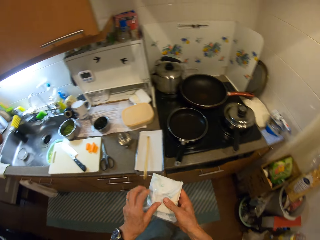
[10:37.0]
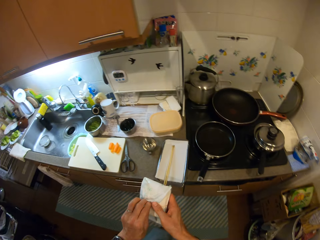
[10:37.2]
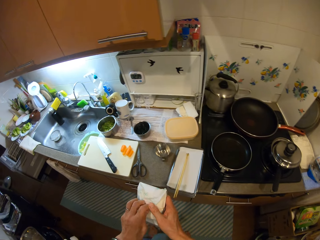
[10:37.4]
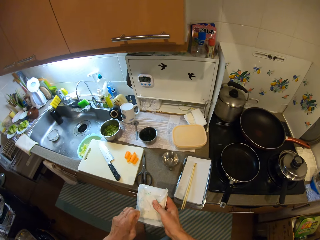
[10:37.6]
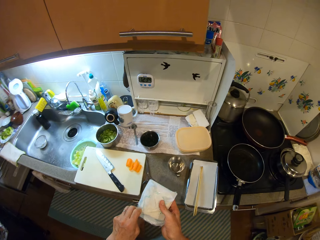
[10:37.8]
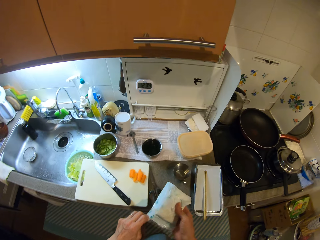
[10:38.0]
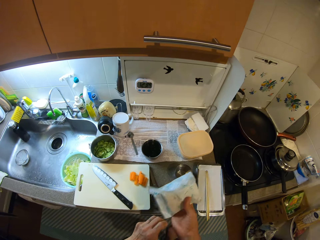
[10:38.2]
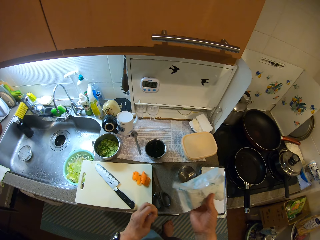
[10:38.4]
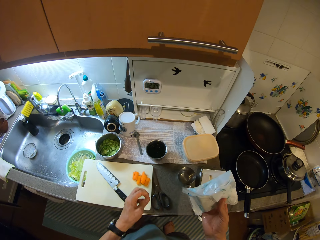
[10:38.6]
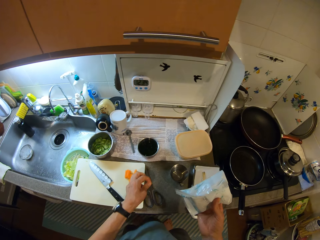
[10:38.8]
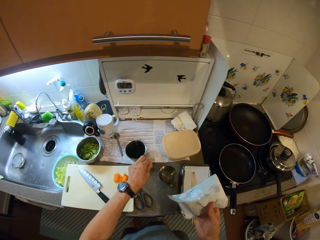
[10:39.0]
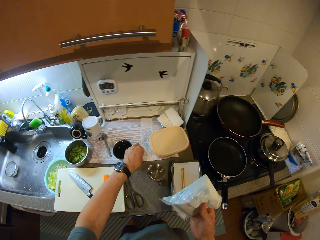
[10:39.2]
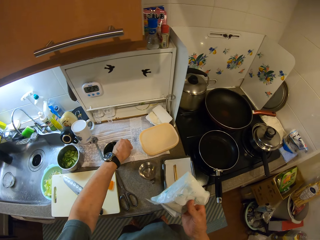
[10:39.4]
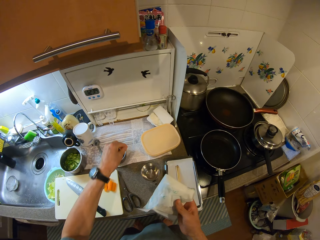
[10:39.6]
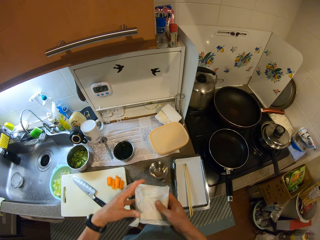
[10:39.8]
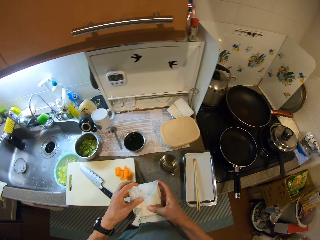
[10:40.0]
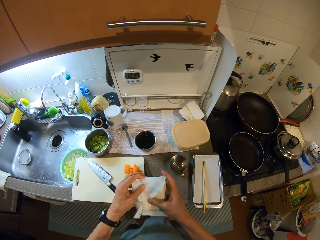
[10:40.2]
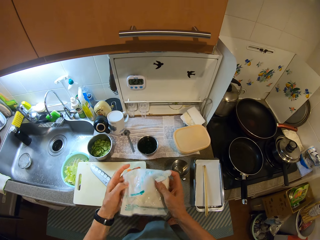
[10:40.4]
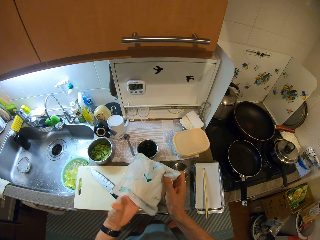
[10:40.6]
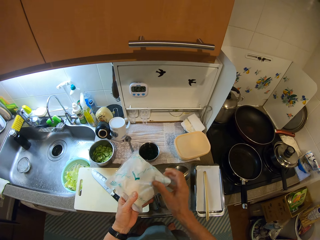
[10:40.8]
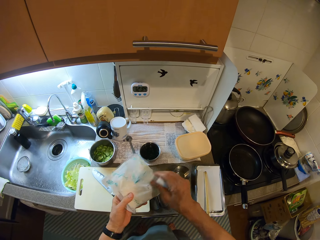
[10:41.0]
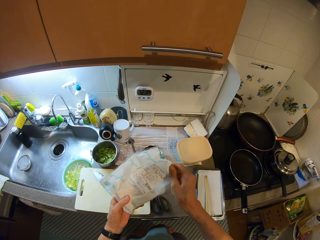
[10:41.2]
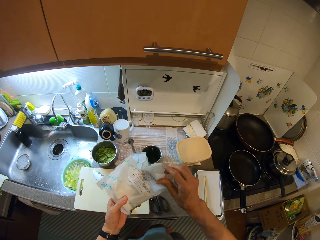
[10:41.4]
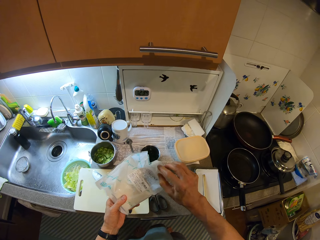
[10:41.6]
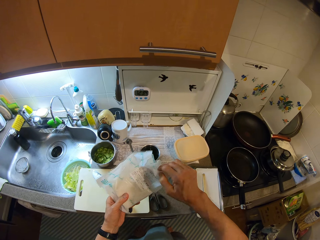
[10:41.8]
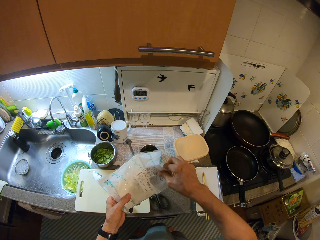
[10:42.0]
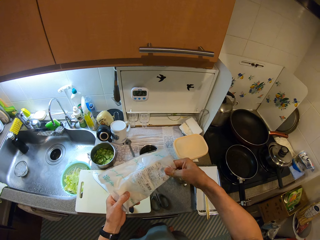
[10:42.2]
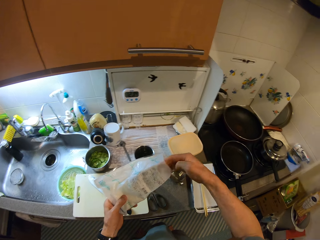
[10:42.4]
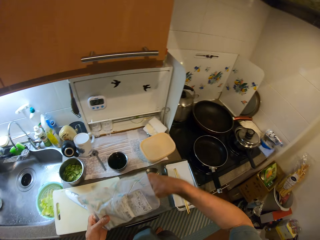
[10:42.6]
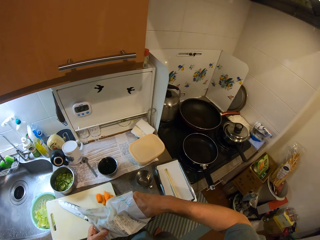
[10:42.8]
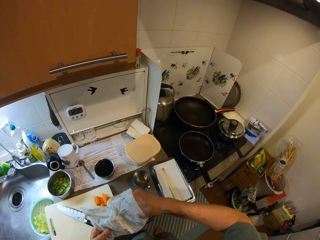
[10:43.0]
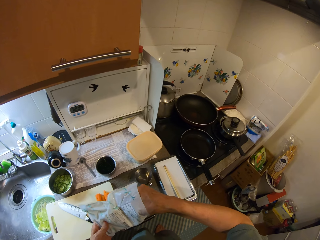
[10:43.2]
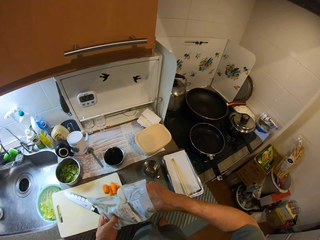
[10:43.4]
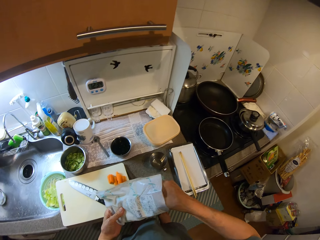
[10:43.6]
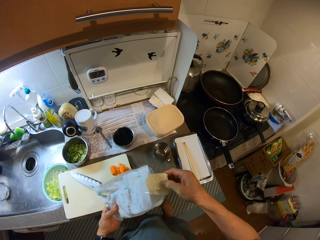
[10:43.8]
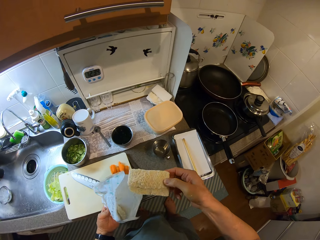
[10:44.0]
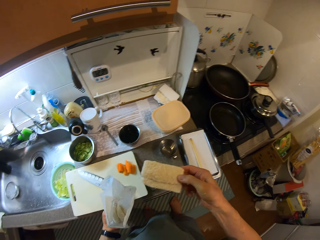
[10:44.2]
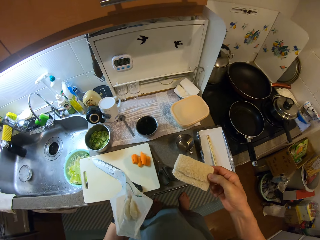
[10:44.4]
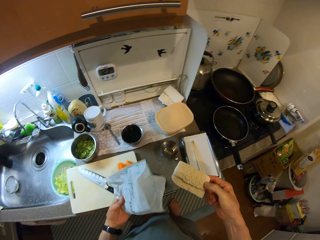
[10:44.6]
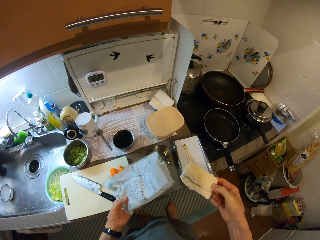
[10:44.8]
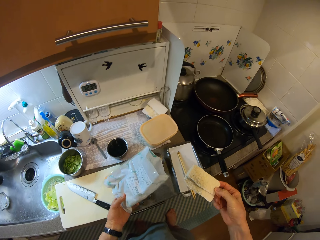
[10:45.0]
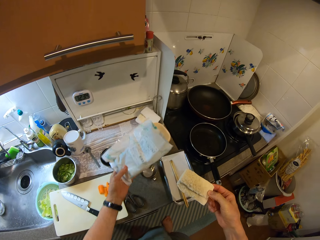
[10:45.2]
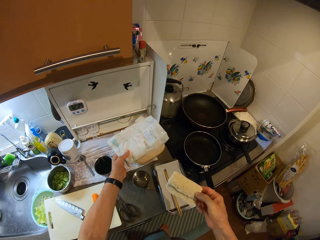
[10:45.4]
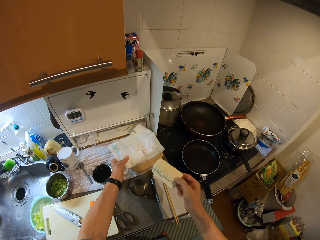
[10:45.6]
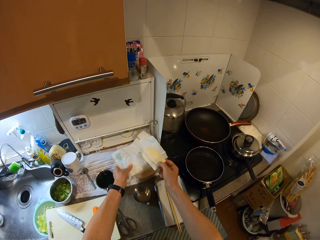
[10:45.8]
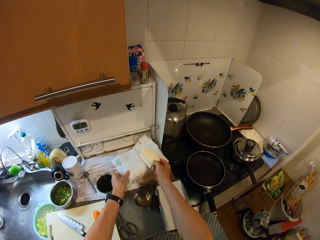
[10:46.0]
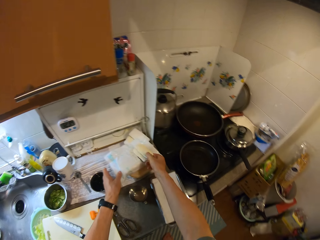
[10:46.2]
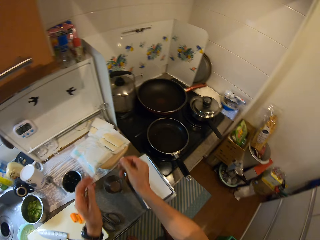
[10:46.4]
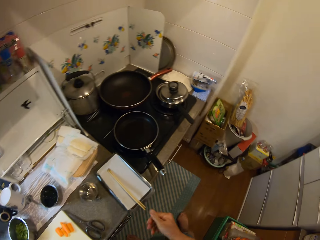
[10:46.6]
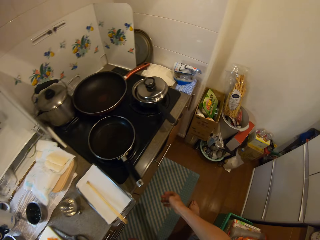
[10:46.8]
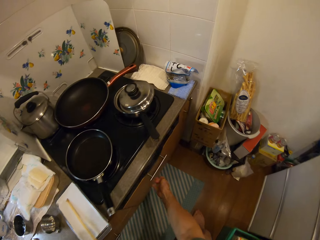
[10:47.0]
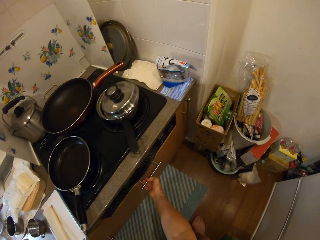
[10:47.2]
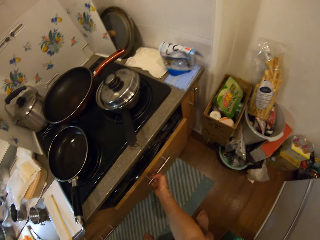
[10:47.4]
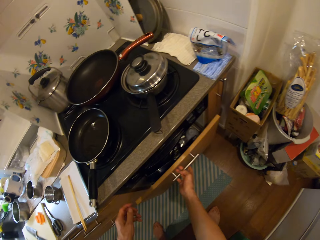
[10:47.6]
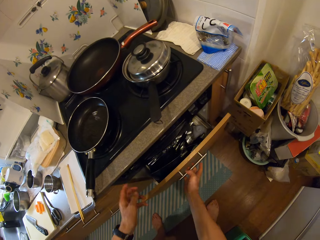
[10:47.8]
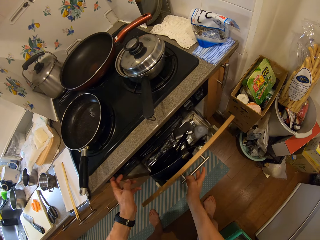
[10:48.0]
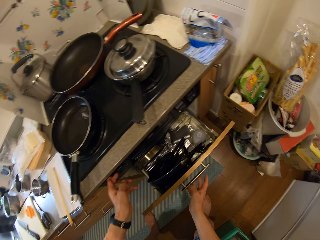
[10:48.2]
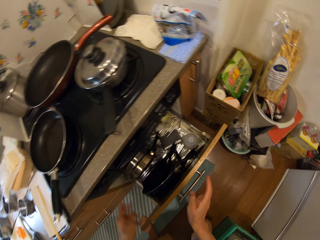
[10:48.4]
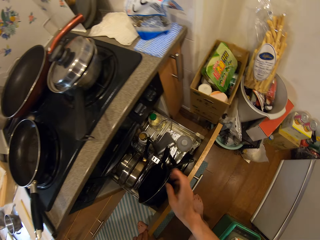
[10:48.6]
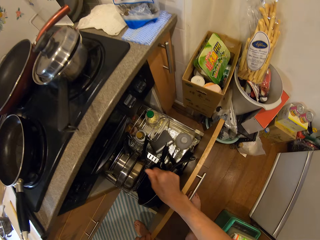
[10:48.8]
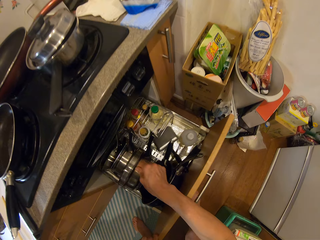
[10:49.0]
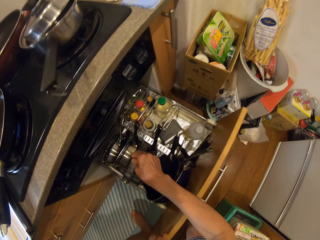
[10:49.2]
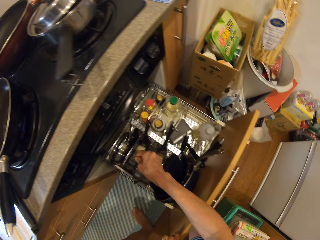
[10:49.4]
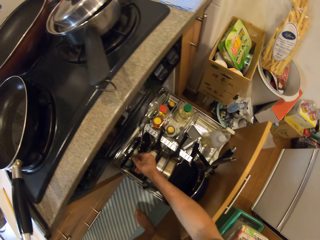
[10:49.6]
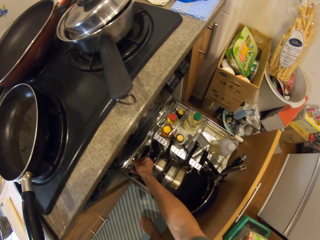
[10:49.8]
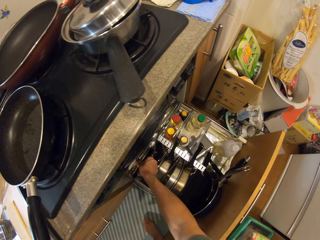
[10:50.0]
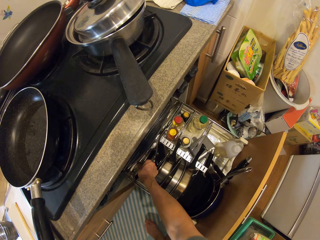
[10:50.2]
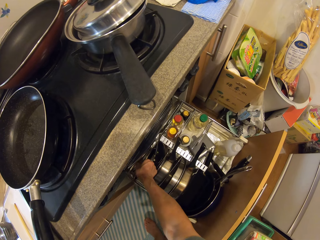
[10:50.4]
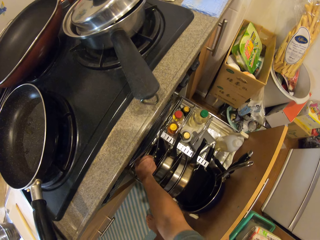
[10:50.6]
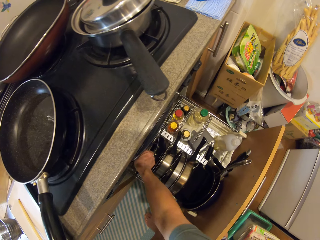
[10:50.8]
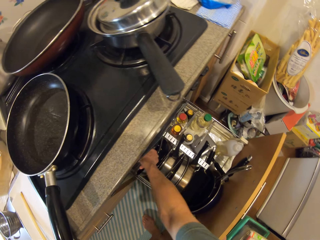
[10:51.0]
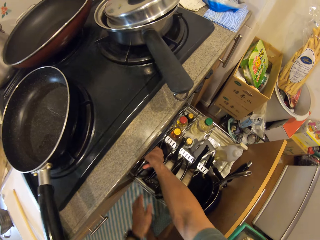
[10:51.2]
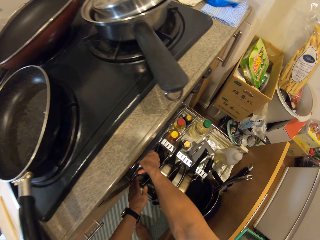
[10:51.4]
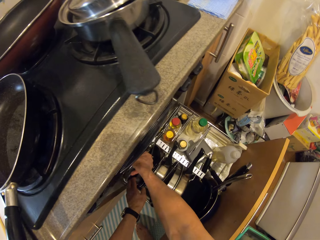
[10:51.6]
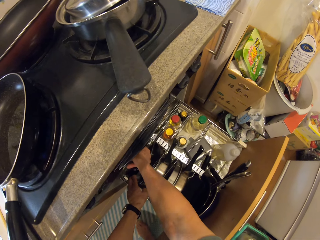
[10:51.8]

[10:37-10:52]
The camera wearer removes a rubber band from the pack of bamboo shoots. He drops the rubber band on the counter. He opens the pack of bamboo shoots. He picks out two pieces of bamboo shoots from the pack with his right hand. He drops the pack on the counter. He drops the bamboo shoots on the pack. He opens another drawer with his right hand. He picks a cover from the other drawer with his right hand.

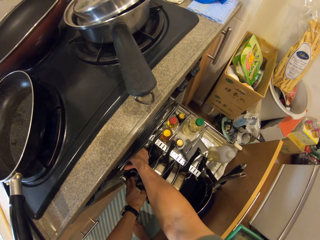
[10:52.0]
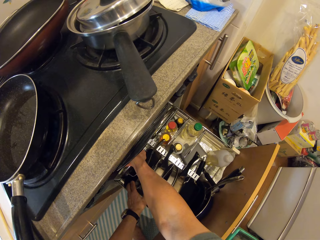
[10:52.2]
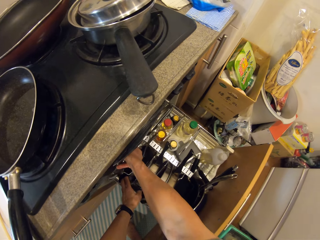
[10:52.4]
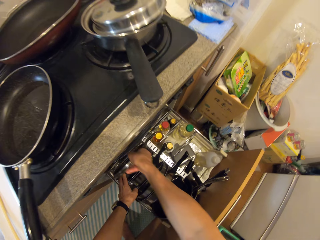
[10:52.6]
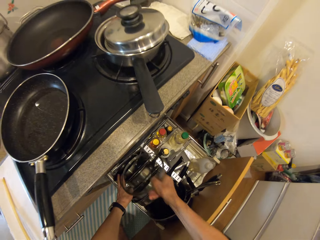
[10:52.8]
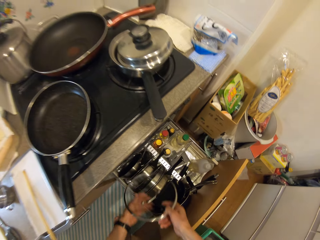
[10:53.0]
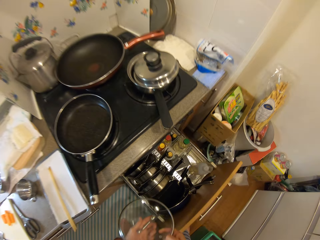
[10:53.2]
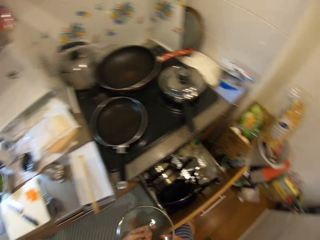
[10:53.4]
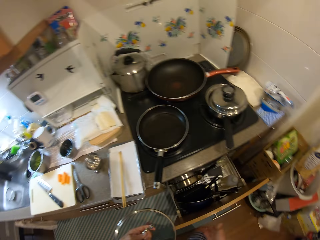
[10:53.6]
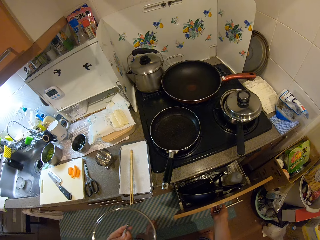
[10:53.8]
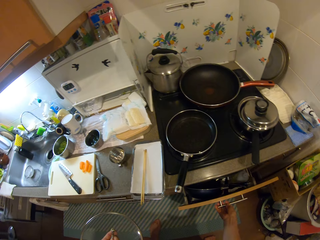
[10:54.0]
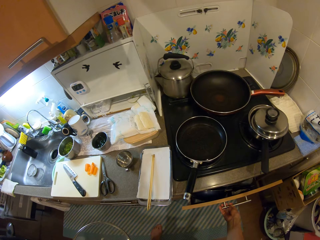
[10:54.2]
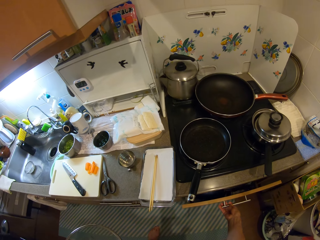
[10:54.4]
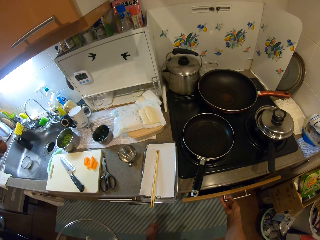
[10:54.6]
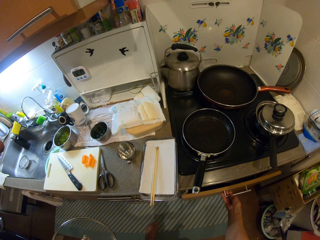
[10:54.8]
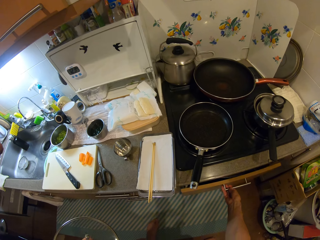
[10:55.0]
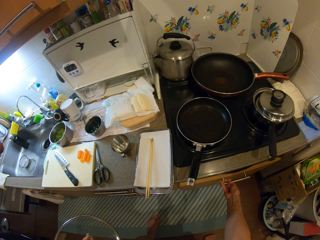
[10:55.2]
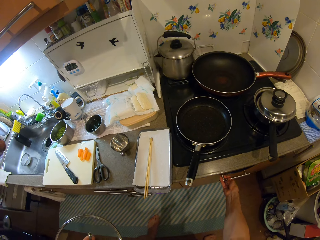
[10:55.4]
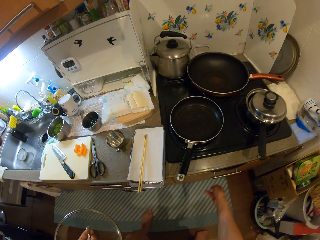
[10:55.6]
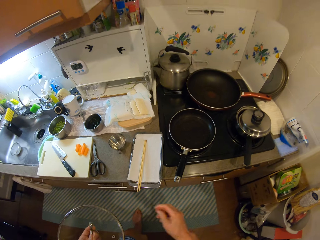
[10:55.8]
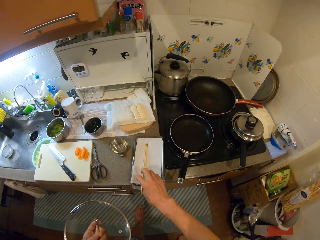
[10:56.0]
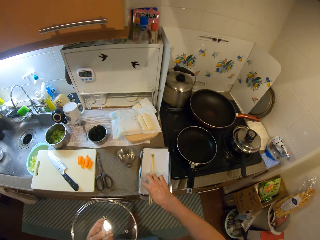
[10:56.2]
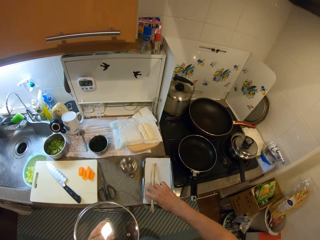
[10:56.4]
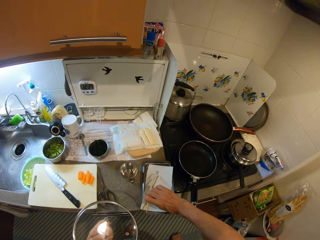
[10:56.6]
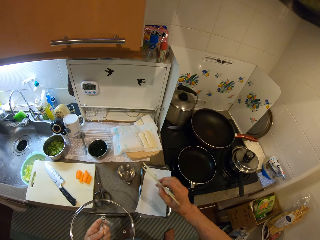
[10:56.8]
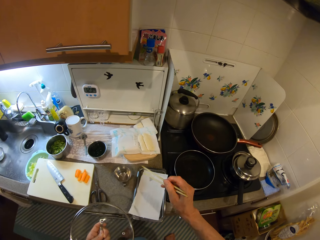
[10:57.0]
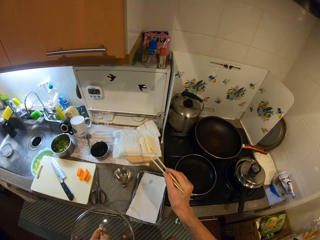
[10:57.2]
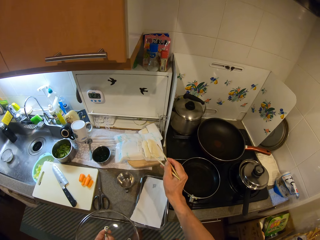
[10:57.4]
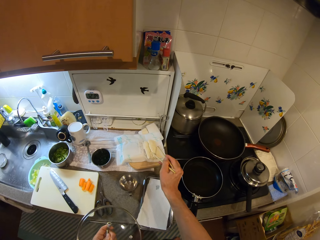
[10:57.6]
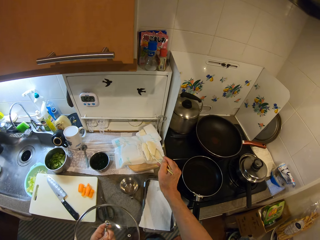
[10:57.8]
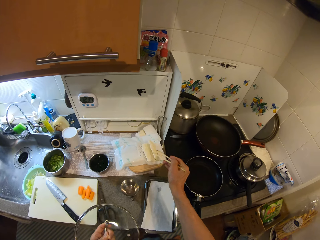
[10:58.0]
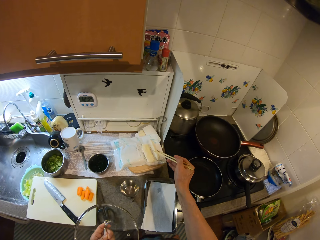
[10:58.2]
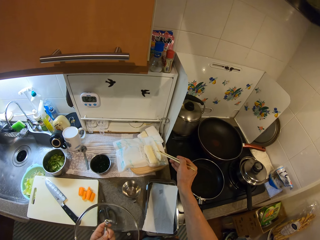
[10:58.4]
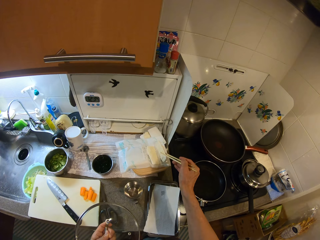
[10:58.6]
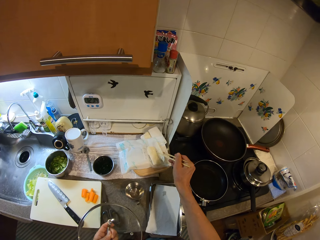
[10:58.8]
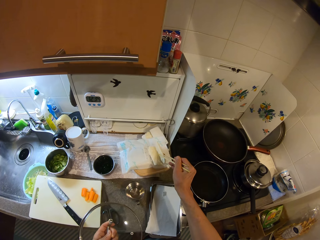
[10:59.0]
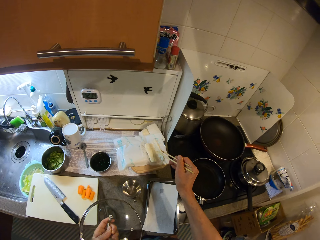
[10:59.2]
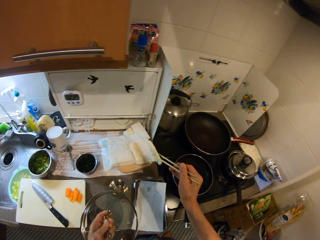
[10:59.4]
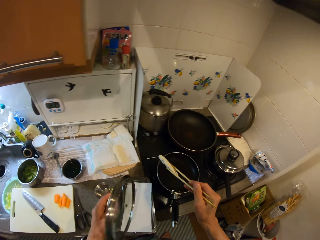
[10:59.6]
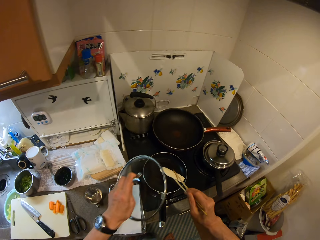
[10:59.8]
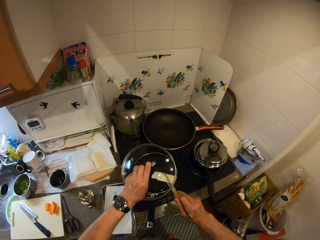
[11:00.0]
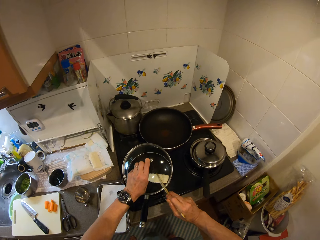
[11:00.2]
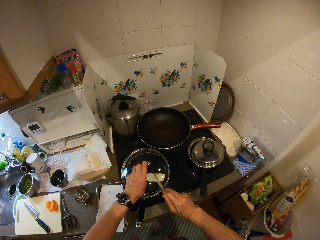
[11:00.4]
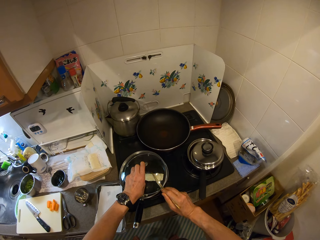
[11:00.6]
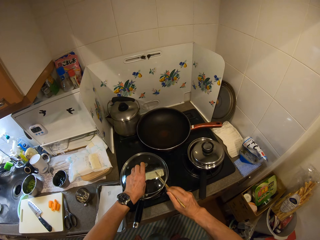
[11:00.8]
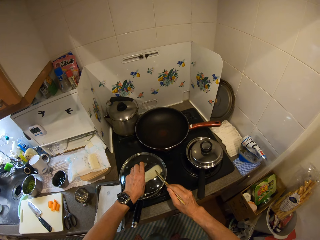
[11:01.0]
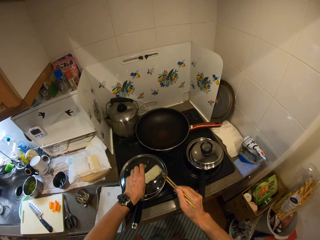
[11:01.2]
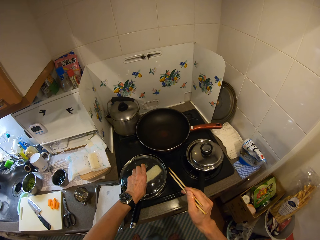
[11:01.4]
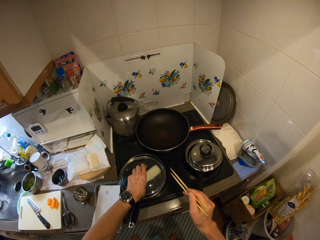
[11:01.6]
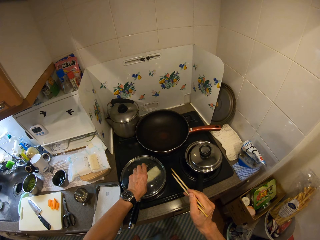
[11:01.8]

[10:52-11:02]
The camera wearer removes a lid or cover from the drawer. He closes the drawer with his right hand and passes the cover to his left hand. He picks the chopsticks from the pan with his right hand. He picks a piece of bamboo sheet from the top of the pack with the chopstick. He drops the bamboo sheet in the frying pan. He closes the frying pan with the cover.
